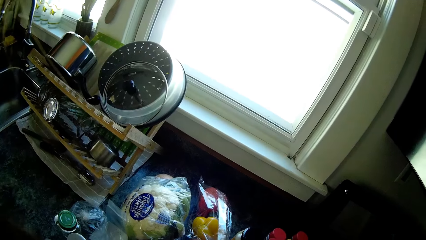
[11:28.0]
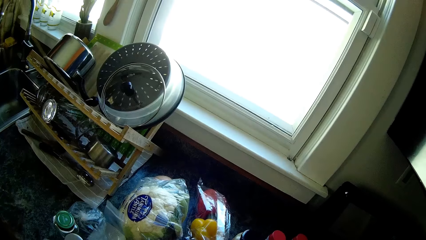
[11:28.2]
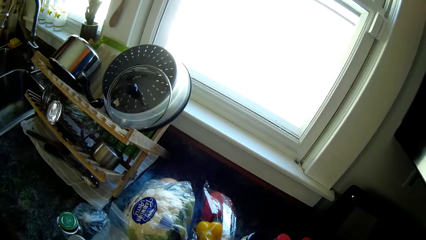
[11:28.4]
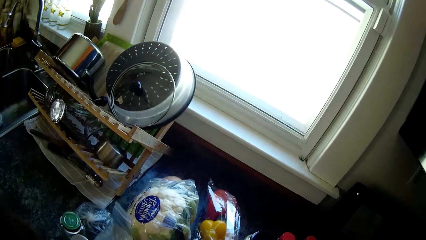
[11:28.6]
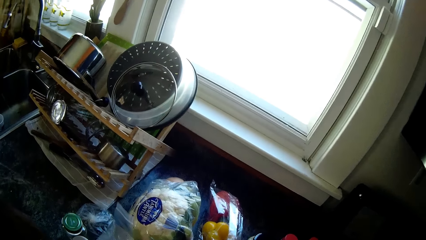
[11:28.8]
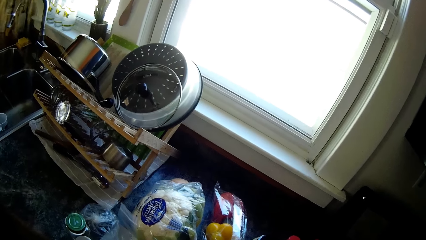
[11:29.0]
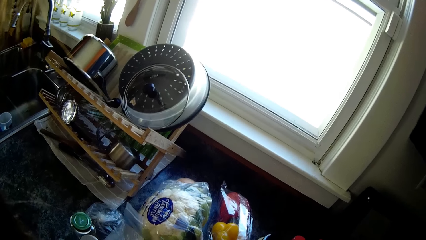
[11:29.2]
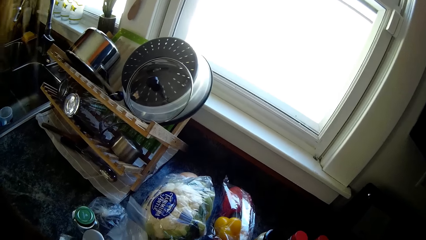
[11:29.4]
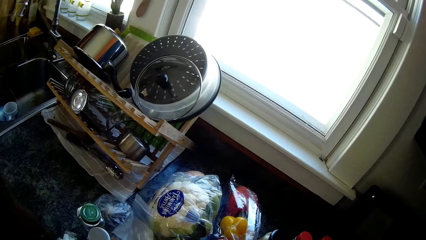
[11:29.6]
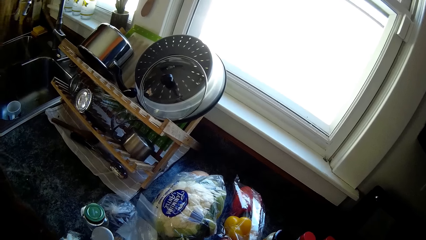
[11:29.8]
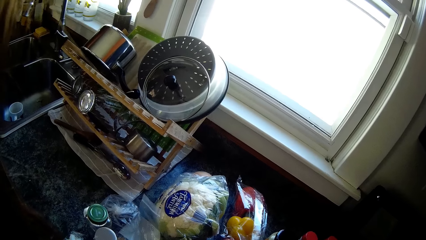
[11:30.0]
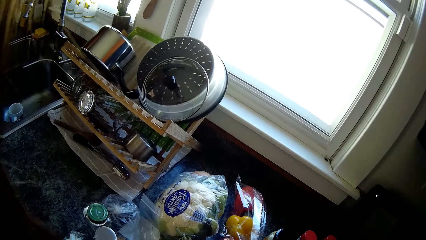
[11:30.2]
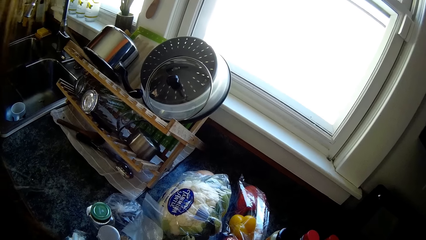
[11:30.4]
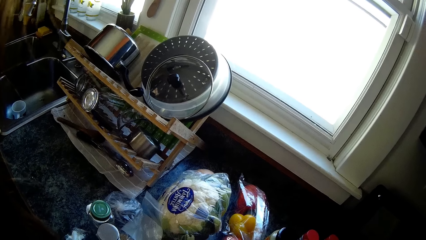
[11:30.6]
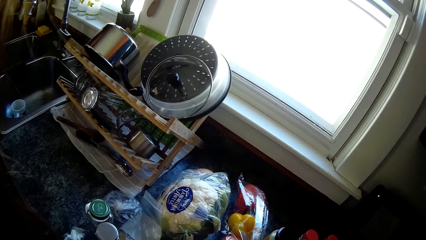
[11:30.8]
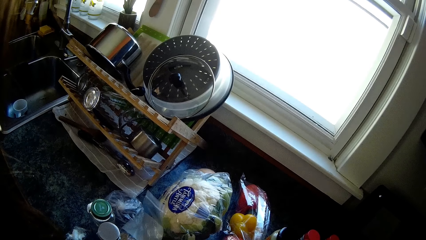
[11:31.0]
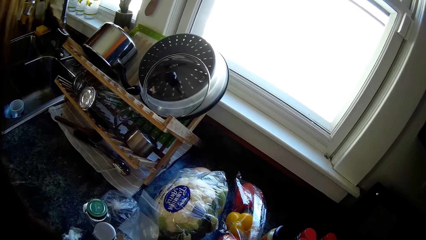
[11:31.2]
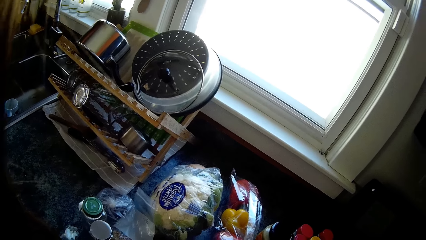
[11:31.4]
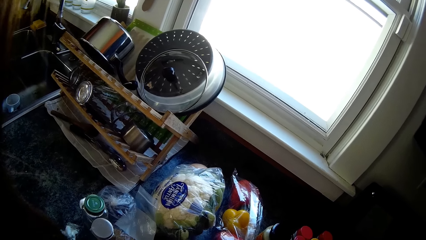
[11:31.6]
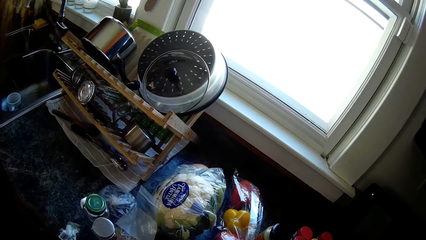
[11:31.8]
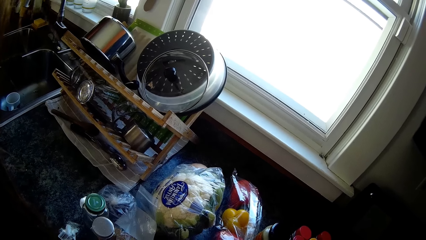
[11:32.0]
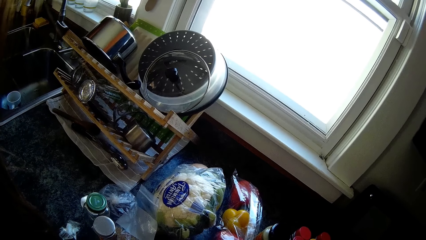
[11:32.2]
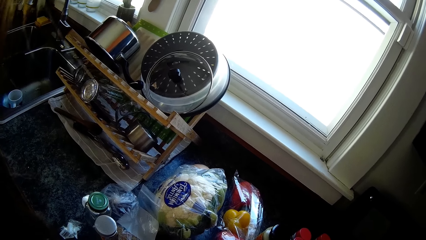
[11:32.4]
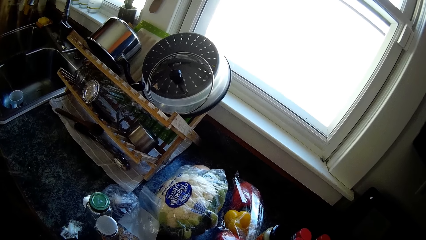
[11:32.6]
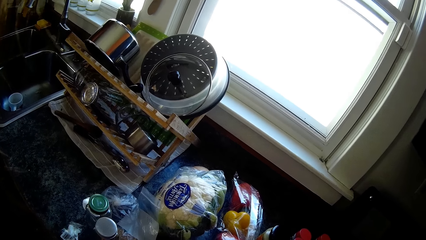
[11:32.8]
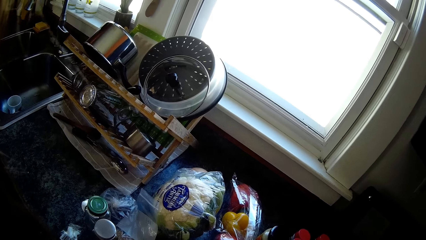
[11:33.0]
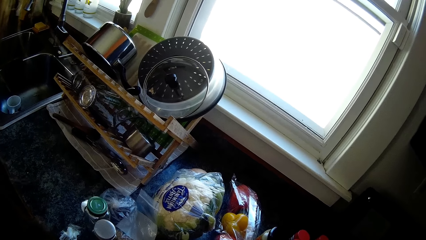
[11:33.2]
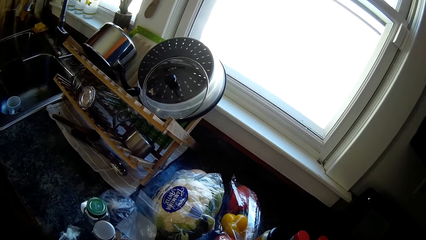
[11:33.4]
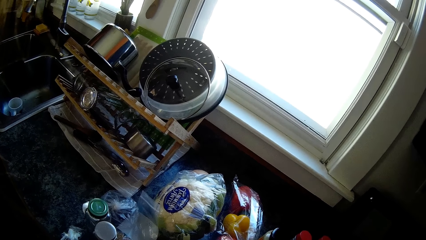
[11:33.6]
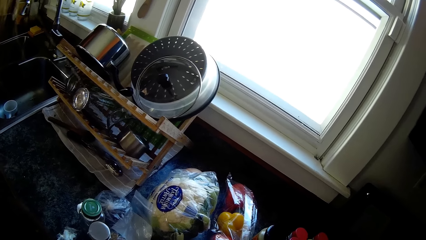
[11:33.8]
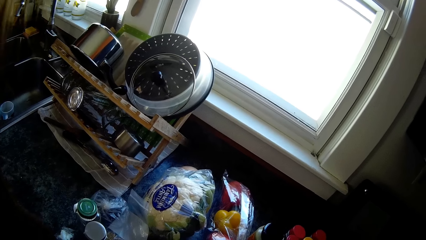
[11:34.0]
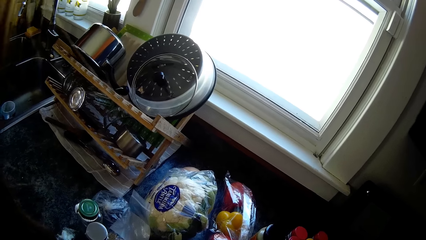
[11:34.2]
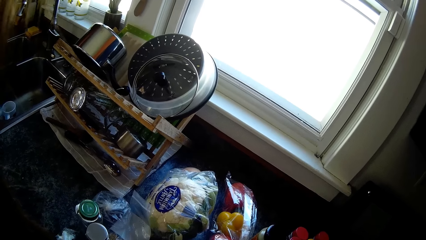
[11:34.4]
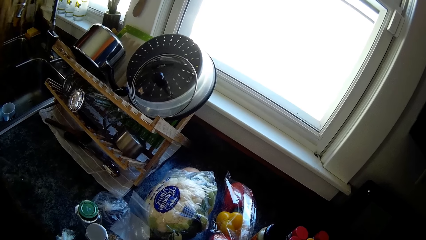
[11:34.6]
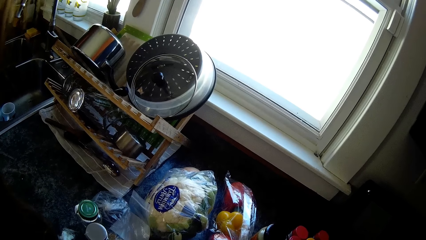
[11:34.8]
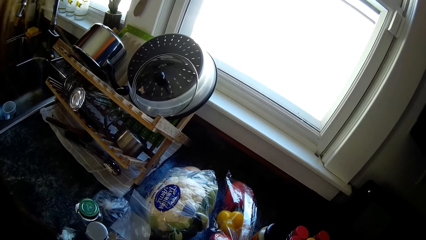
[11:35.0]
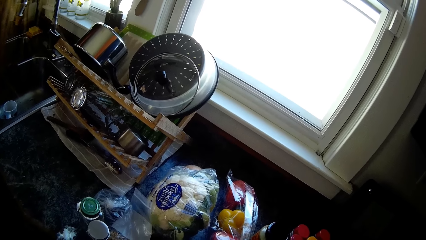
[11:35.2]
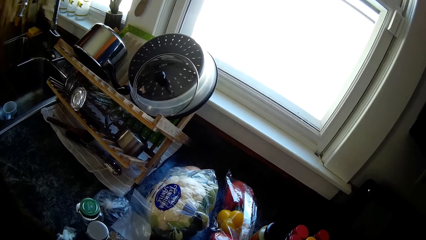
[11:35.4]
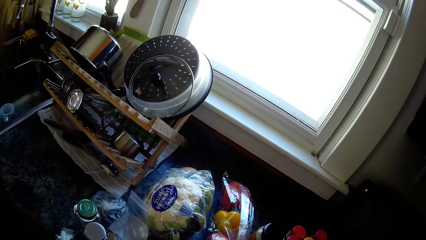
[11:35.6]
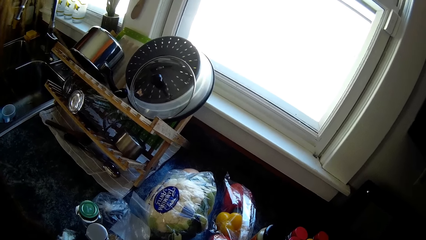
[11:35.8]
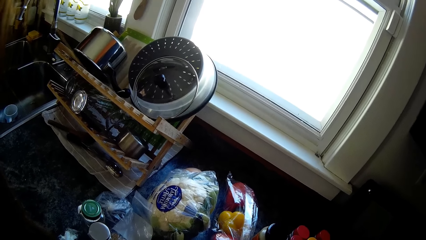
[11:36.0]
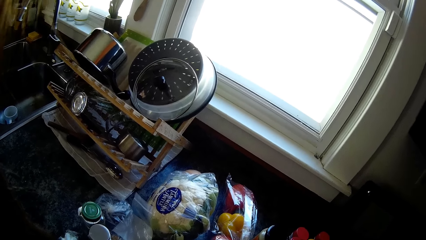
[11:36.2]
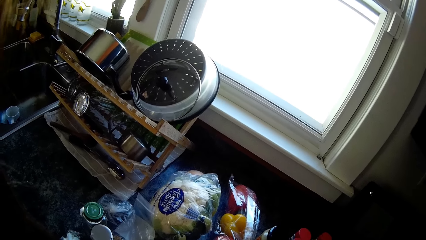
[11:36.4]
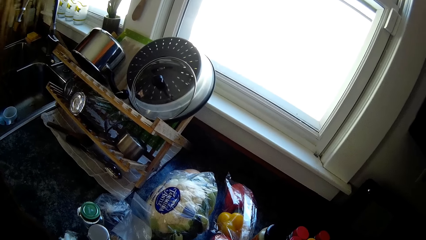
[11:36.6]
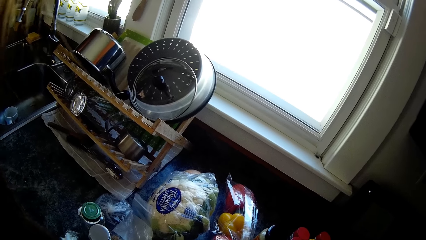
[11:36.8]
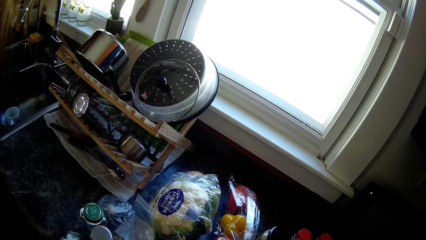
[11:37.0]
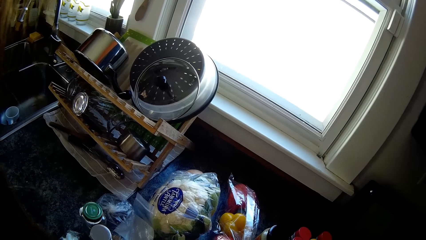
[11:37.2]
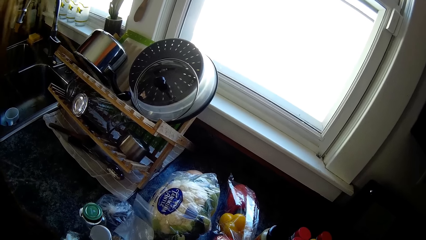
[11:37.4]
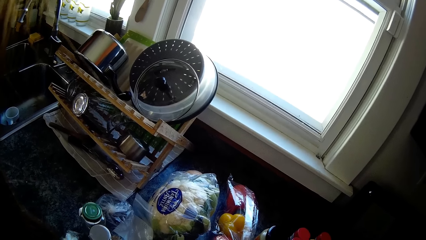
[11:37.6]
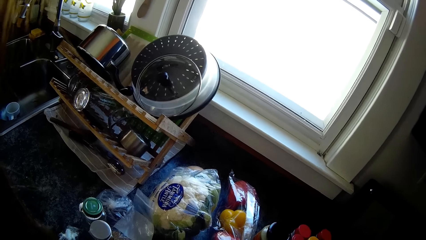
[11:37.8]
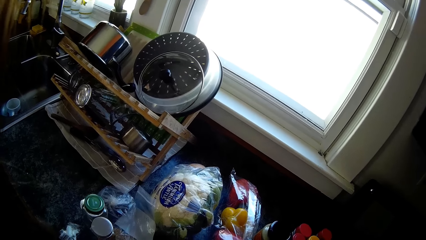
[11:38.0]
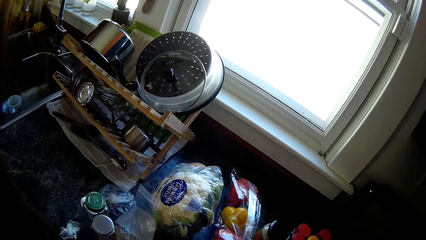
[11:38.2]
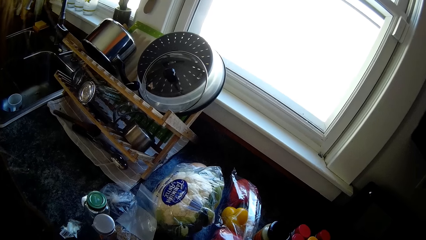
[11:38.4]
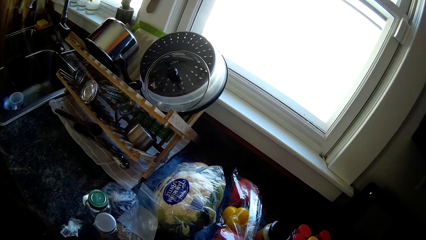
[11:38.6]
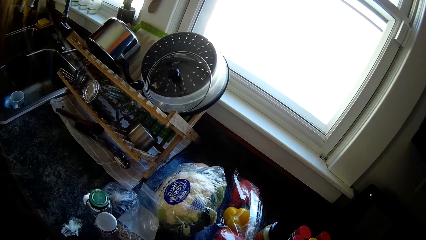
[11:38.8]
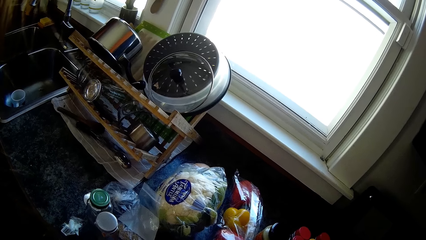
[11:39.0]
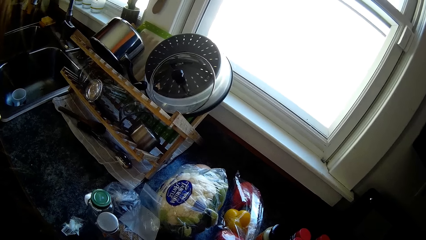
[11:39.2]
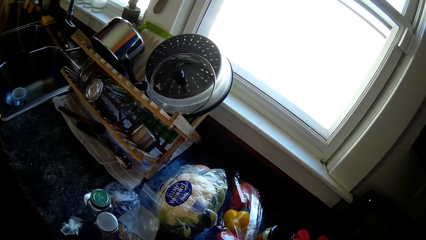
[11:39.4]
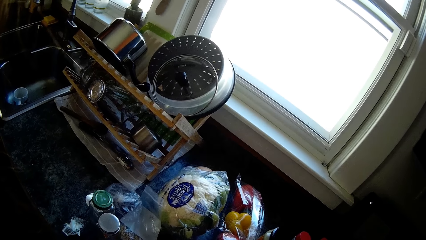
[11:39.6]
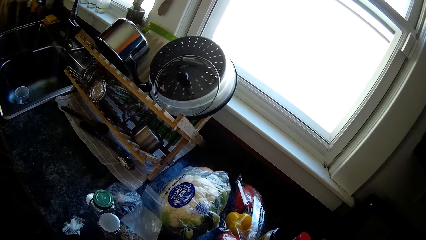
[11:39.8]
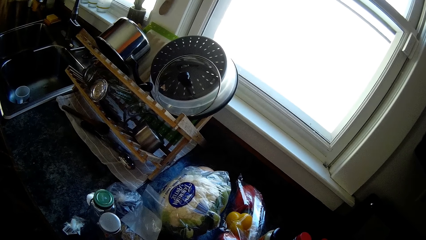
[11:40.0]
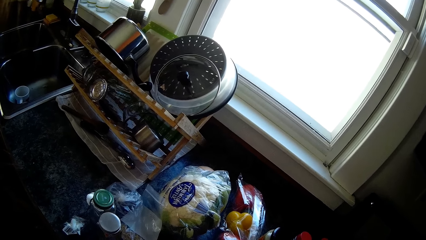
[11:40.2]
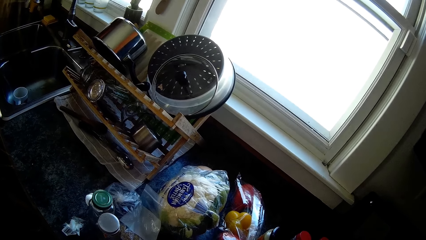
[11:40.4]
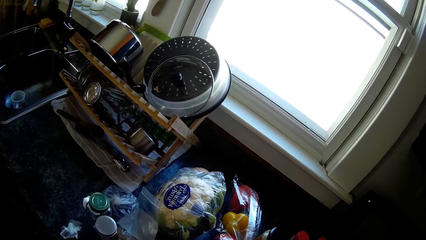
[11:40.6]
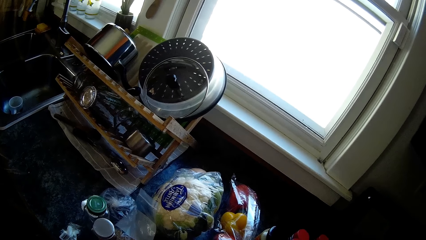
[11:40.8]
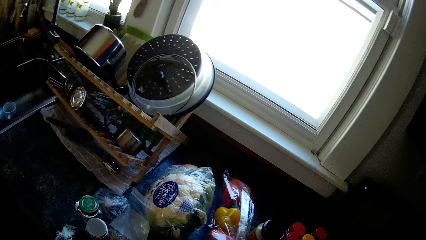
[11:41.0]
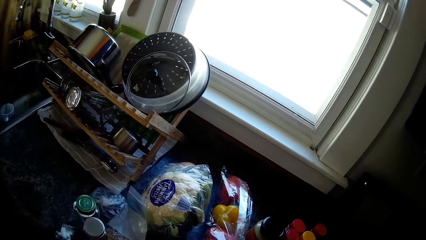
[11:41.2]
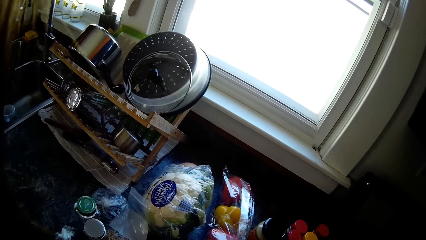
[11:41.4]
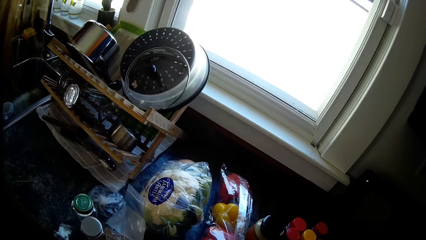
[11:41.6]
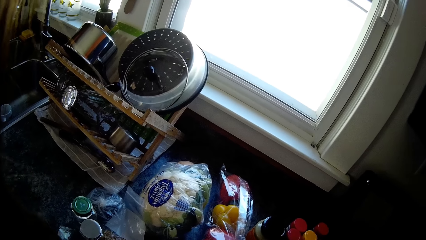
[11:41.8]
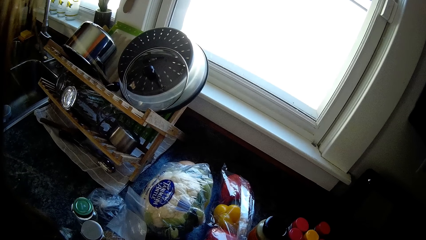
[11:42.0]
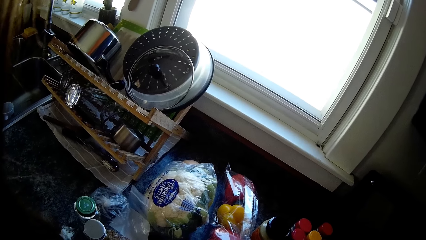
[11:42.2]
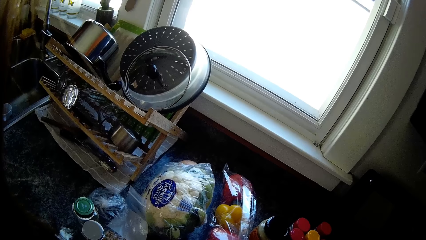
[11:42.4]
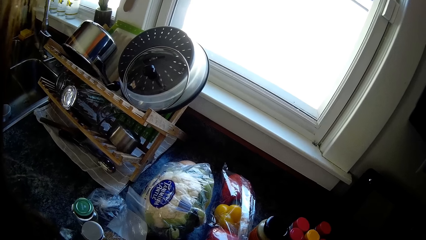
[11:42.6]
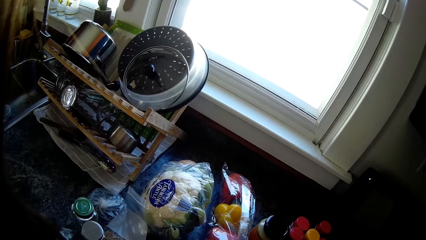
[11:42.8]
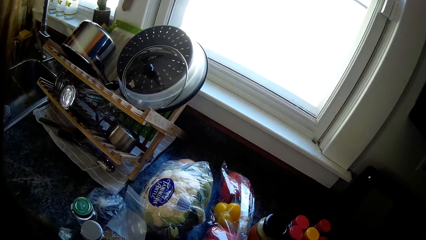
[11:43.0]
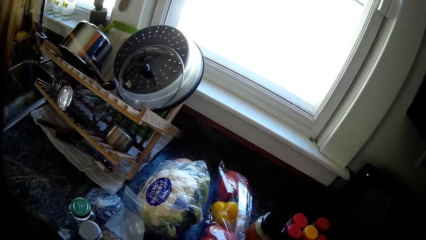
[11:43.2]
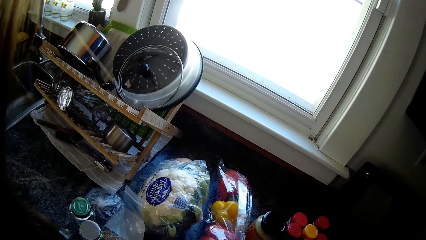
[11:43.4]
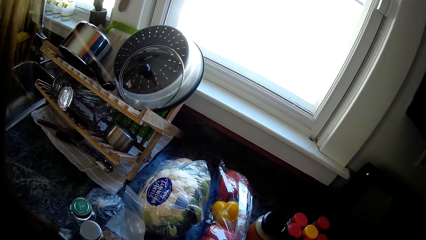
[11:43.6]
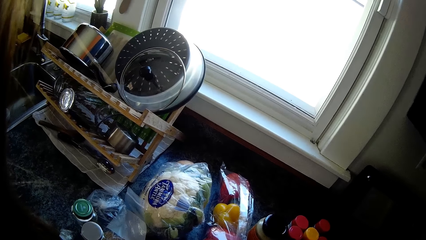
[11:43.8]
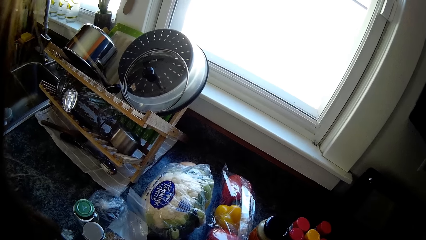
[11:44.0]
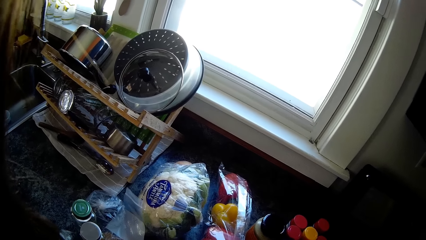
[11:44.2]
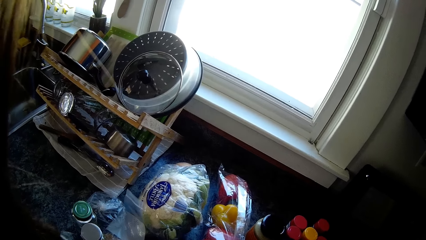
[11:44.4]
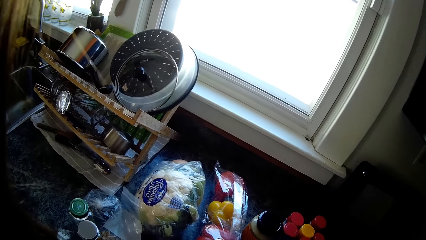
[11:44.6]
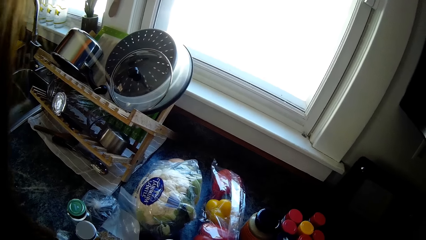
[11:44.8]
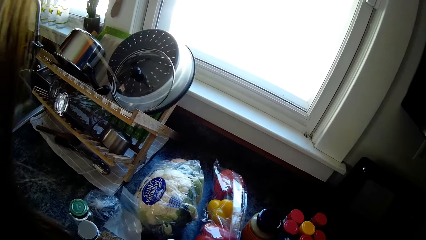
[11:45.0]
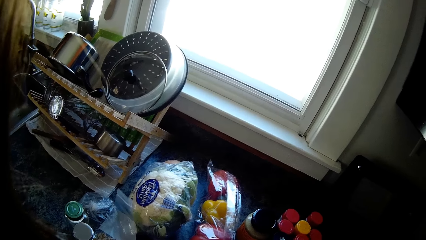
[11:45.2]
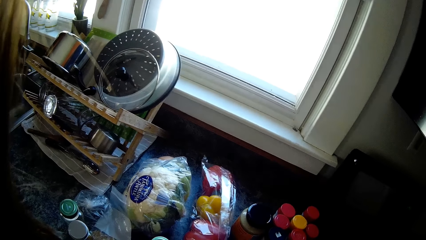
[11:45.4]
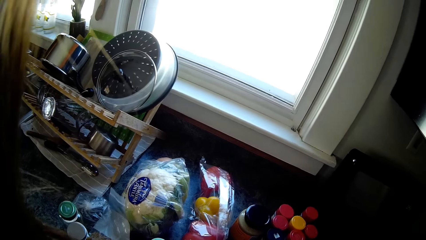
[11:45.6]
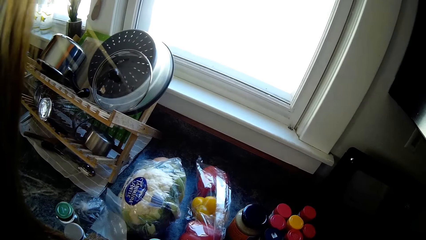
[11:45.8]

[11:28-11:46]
The camera wearer pounds something.
